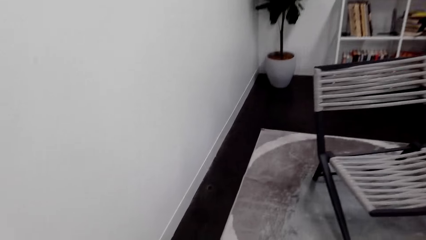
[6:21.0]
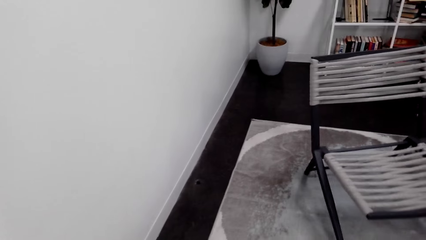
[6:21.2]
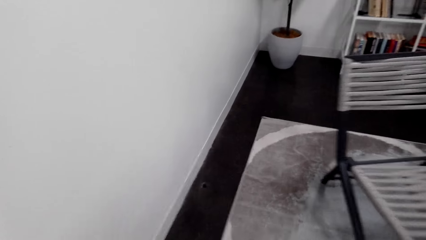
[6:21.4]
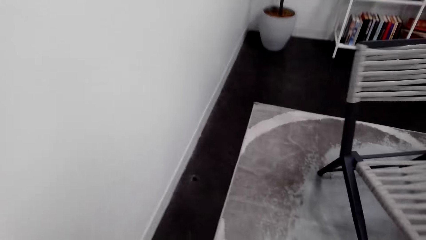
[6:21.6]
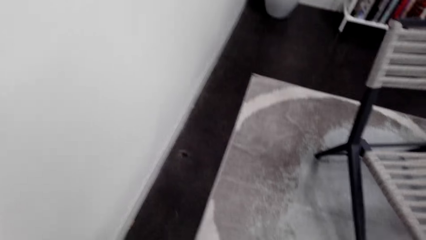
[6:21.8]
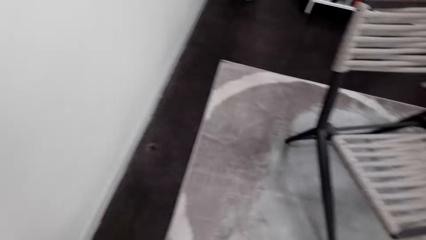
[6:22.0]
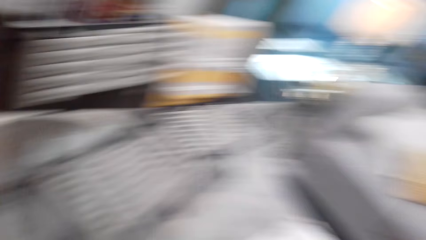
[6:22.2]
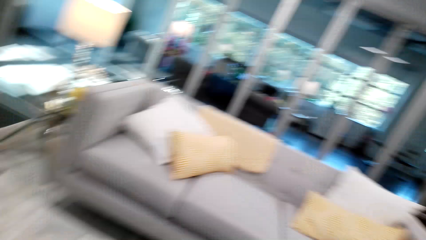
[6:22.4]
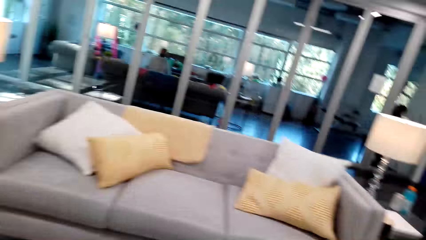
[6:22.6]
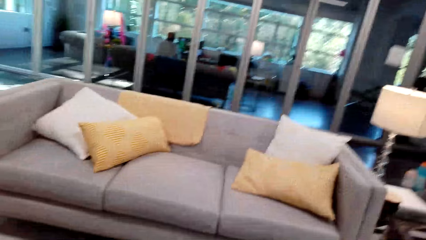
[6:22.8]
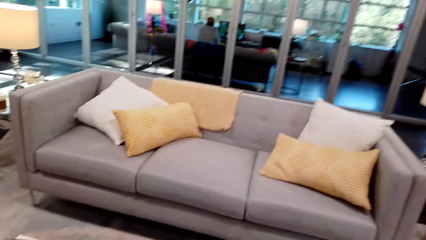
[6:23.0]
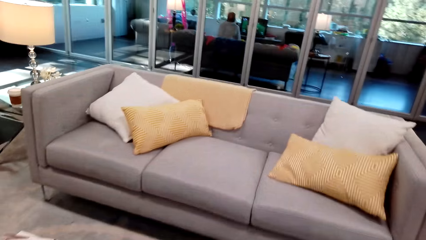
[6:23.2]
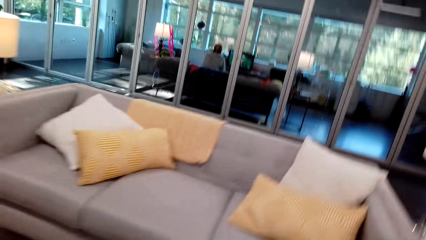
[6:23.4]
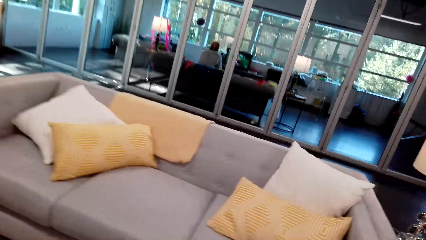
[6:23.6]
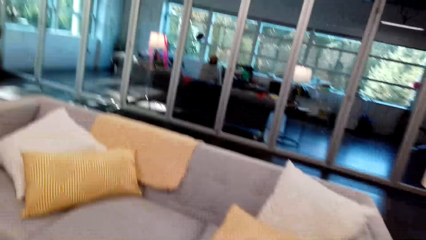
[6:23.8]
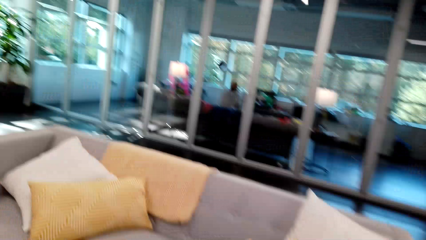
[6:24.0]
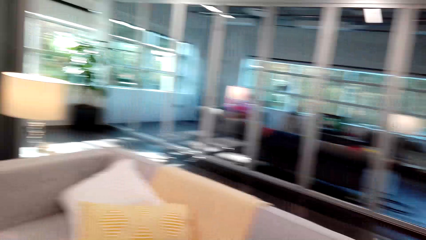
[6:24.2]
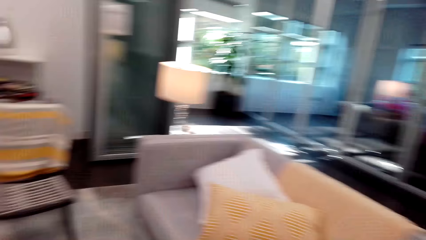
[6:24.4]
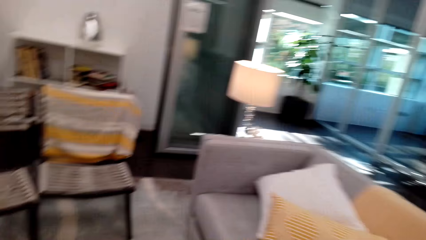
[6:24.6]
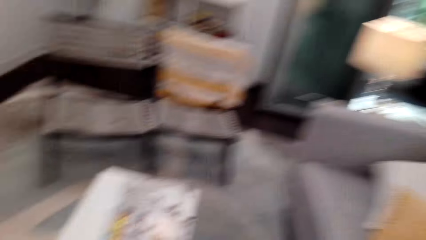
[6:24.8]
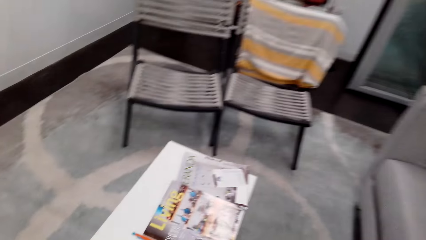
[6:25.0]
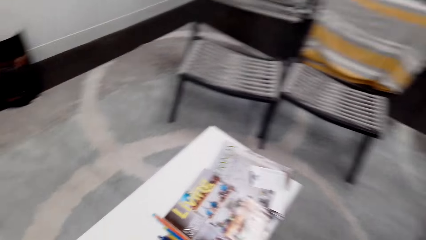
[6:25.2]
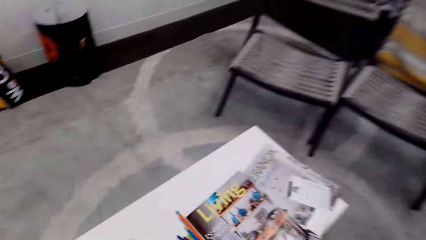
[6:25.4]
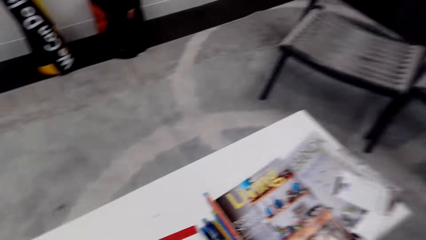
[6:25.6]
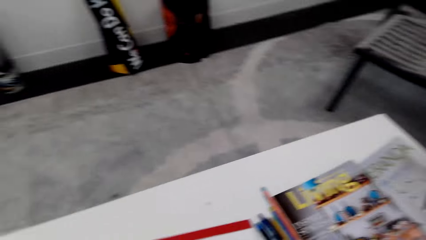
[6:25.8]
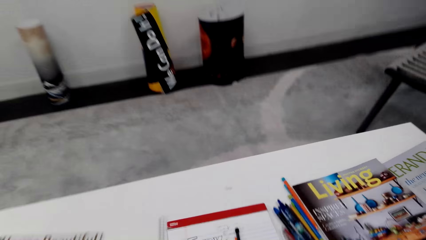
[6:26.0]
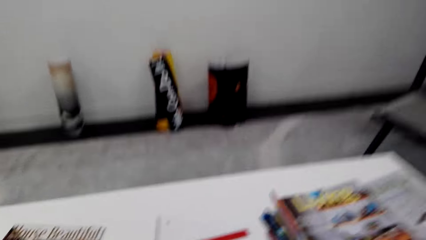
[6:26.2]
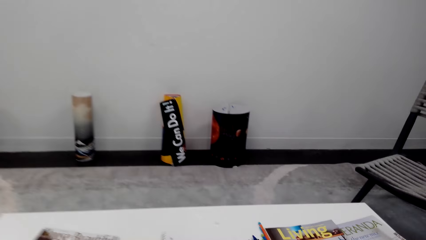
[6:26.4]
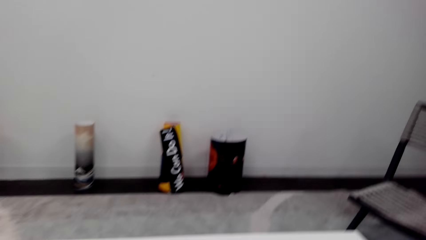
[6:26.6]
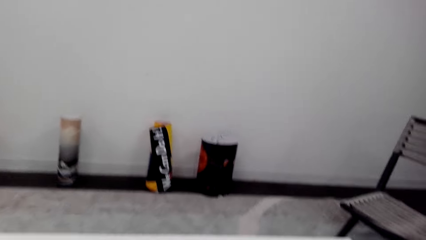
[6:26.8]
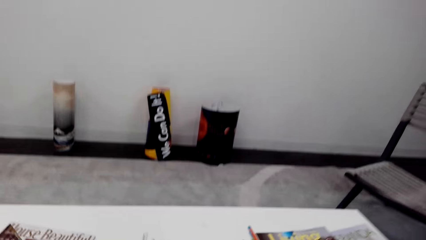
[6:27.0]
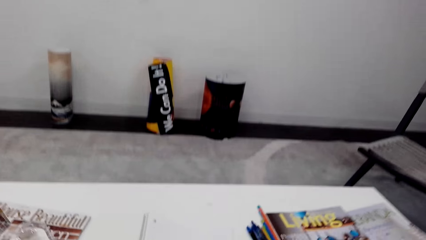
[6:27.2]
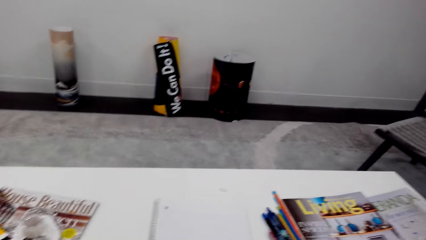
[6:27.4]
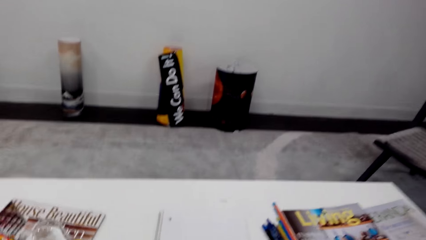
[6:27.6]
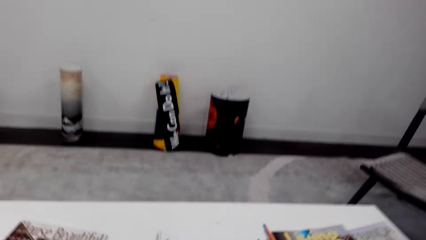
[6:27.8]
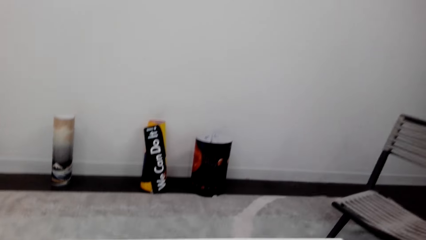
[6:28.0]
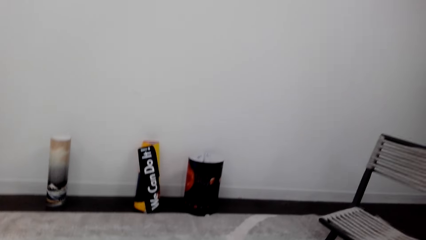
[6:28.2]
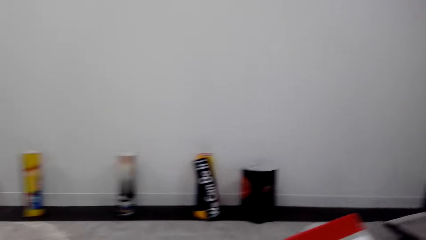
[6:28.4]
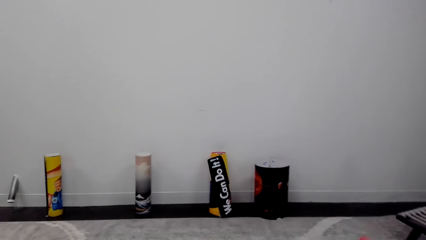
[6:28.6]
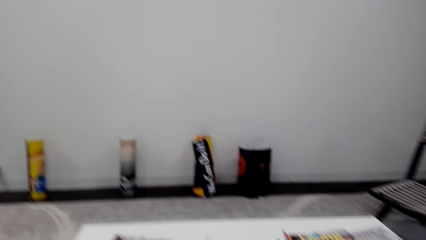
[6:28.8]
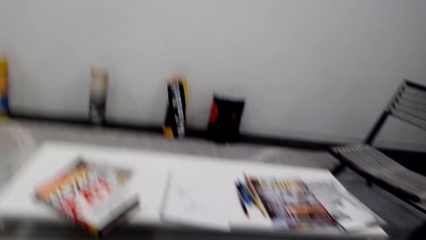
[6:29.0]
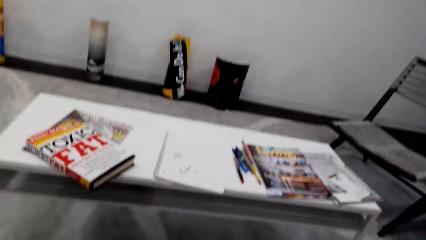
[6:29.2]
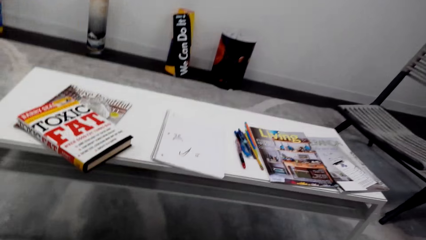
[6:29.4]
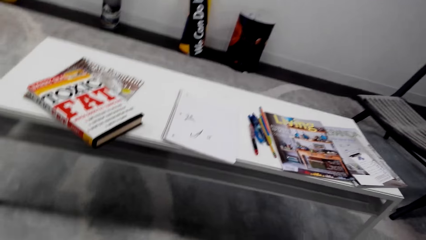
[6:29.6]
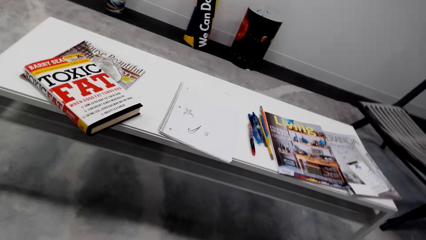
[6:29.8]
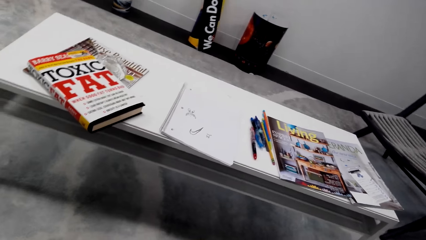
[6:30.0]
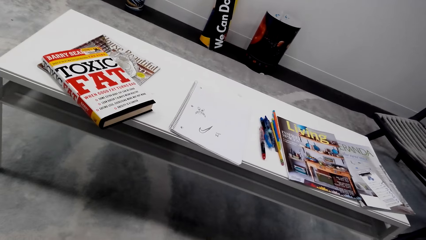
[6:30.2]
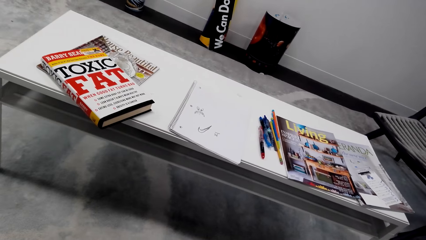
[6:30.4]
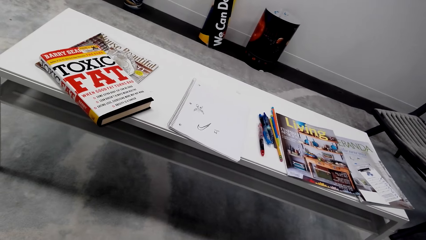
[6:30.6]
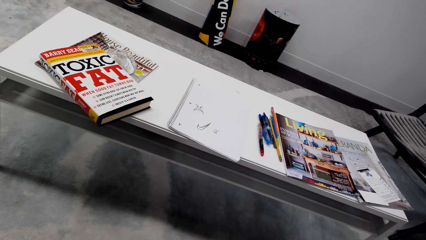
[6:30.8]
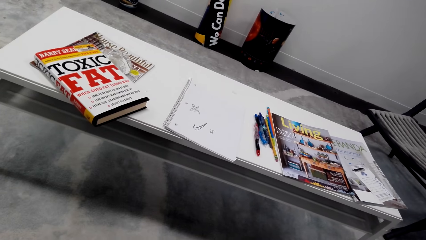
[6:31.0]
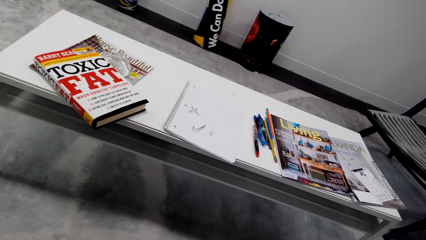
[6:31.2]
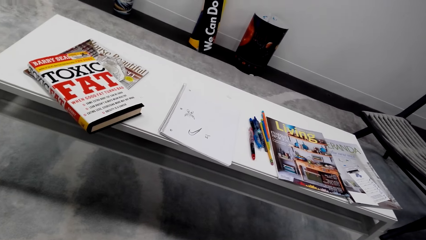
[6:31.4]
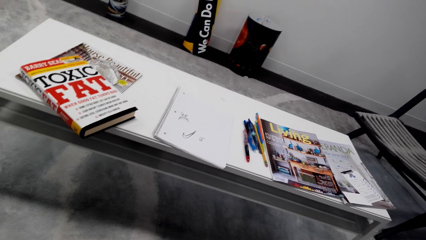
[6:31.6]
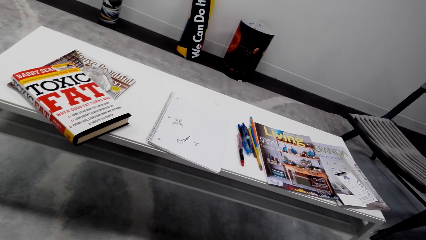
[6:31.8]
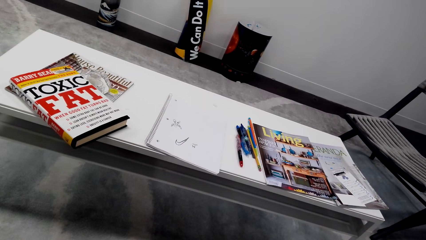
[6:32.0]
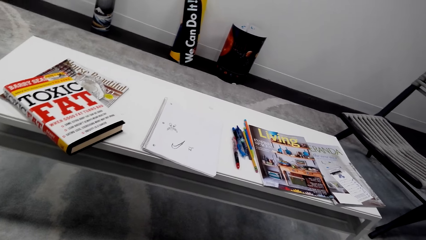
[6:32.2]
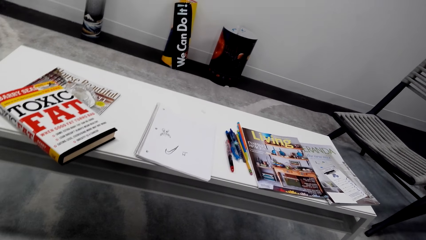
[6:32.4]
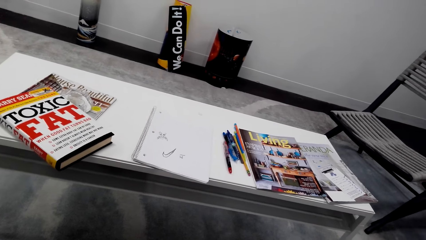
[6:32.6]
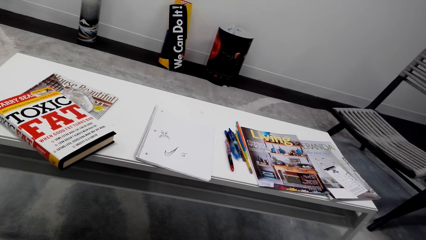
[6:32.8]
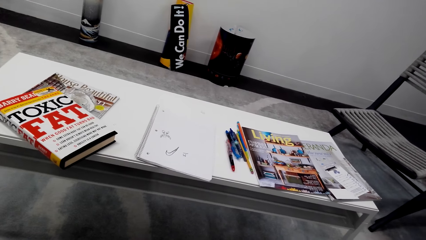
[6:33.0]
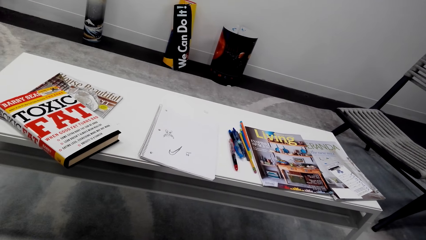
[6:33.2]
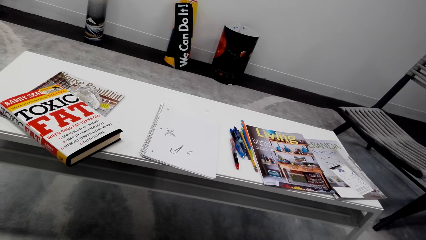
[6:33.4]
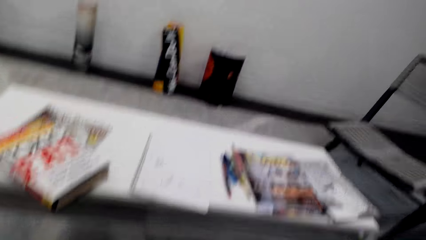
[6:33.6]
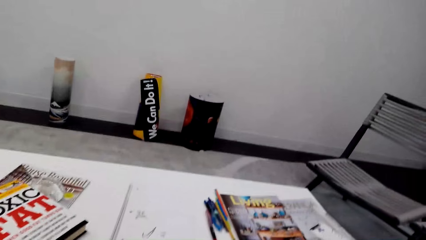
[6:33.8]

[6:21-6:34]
The camera wearer sits down on a sofa. They look around the house.

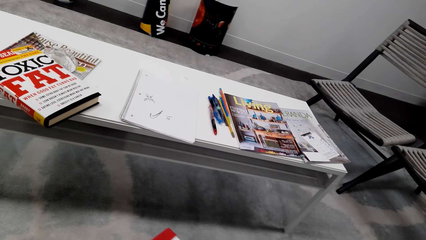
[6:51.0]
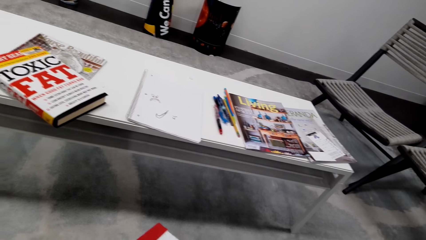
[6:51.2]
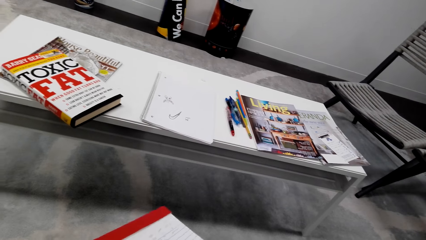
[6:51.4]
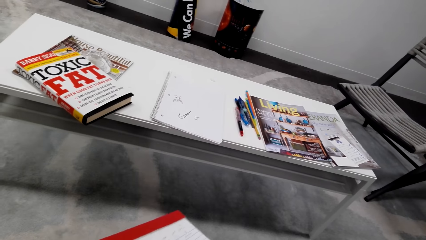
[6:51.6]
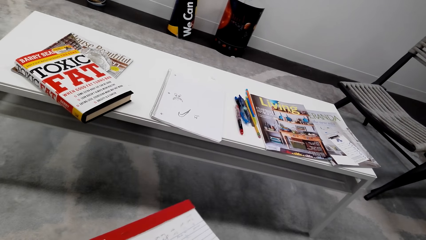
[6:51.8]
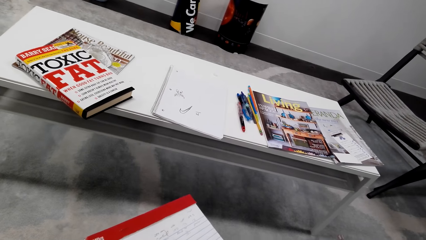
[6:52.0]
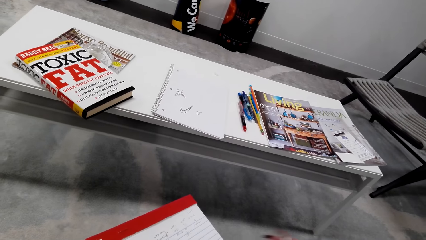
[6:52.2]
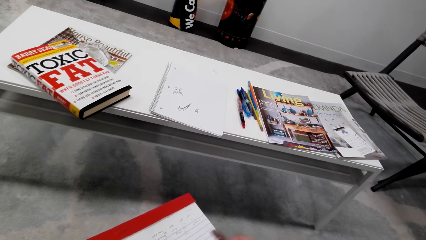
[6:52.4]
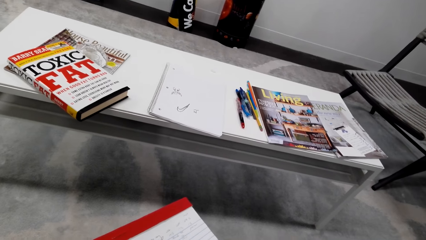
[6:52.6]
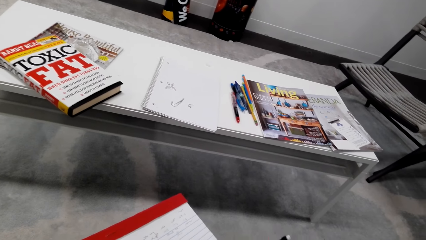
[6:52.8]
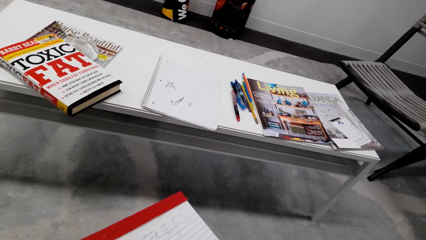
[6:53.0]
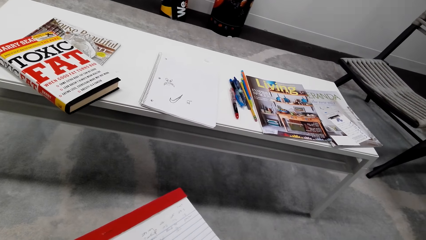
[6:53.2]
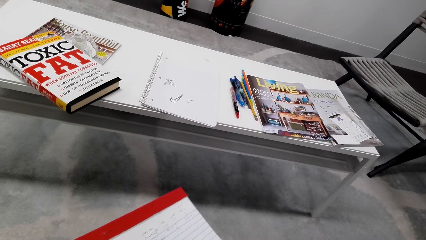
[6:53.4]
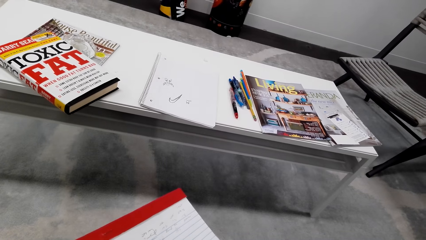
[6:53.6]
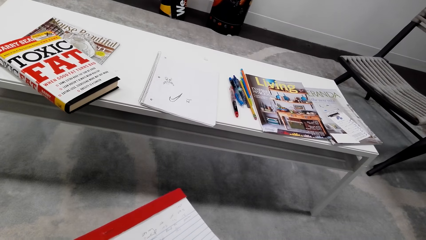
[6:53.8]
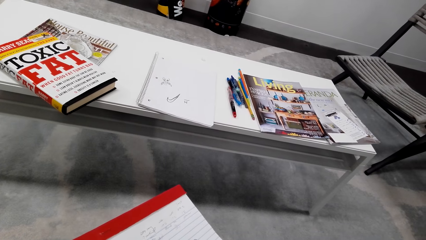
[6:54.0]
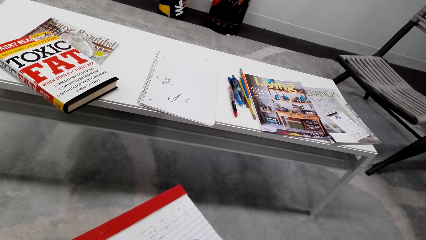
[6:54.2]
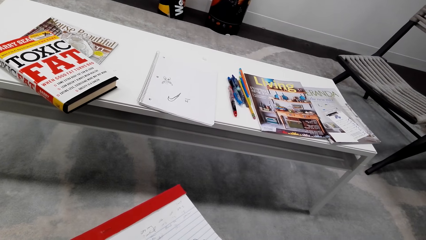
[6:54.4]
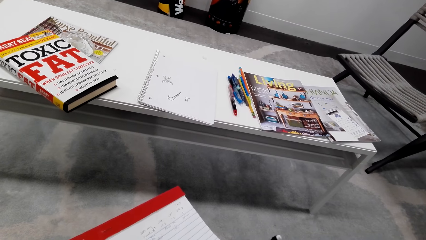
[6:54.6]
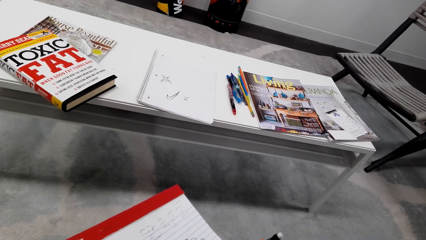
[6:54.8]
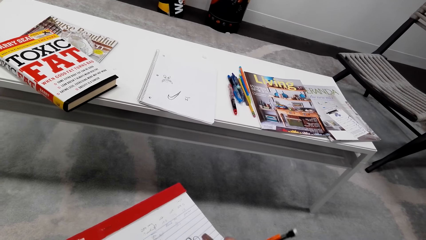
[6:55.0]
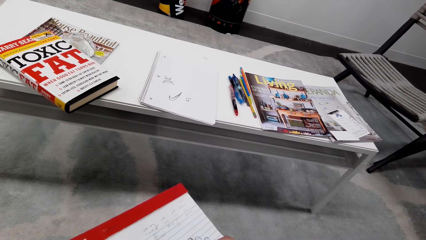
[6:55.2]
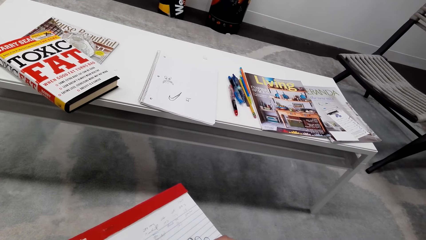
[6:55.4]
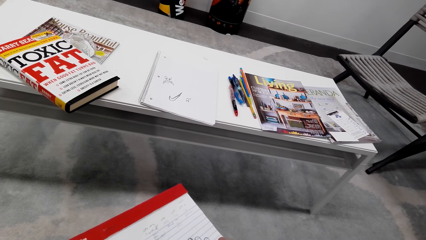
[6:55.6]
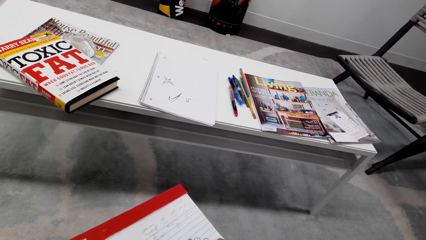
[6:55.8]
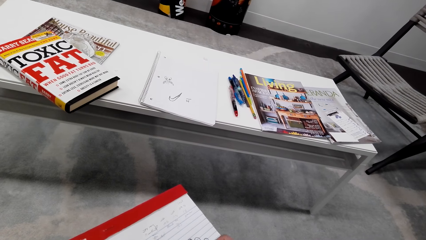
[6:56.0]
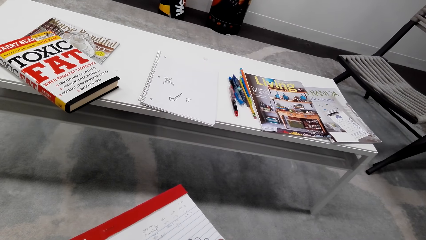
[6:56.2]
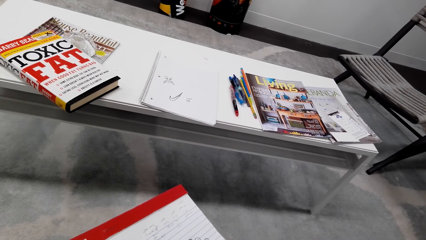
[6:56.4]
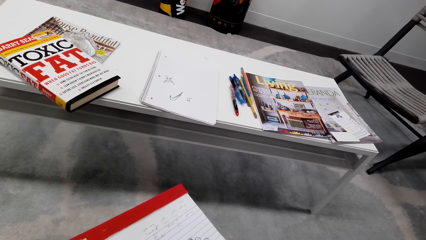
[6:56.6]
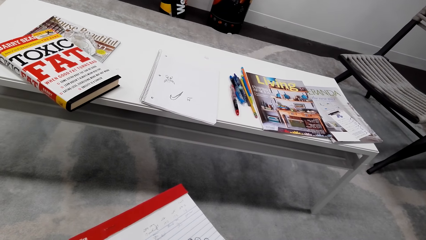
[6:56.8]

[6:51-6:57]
The camera wearer writes on a book with a pen.
